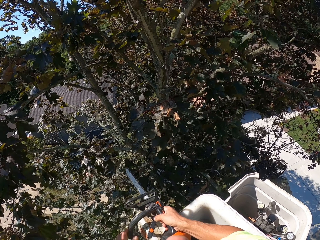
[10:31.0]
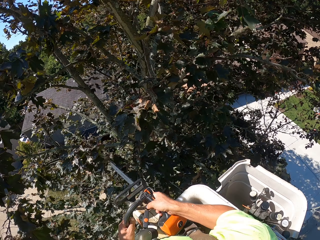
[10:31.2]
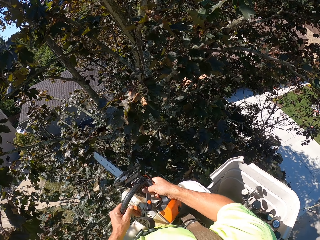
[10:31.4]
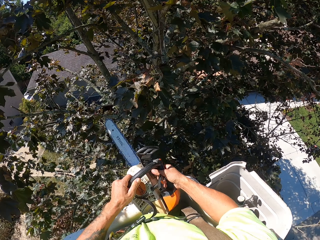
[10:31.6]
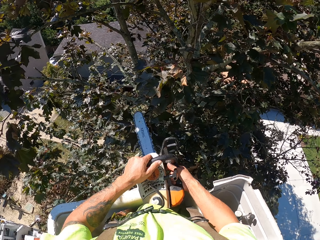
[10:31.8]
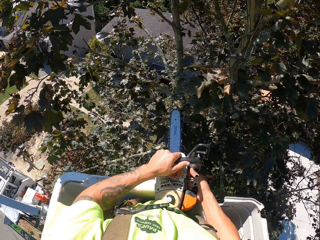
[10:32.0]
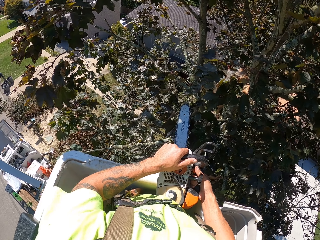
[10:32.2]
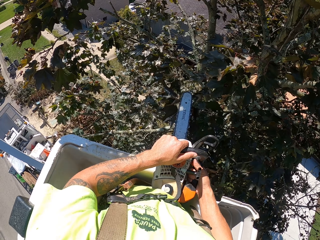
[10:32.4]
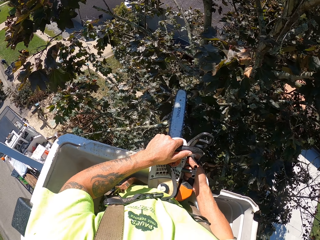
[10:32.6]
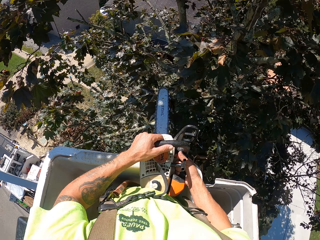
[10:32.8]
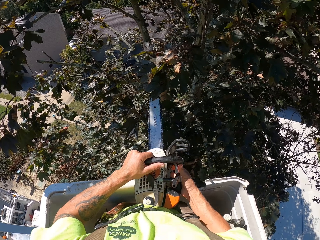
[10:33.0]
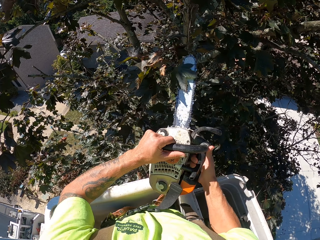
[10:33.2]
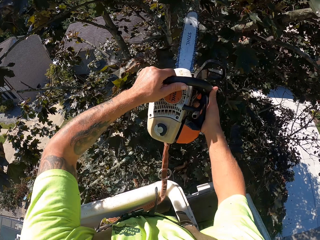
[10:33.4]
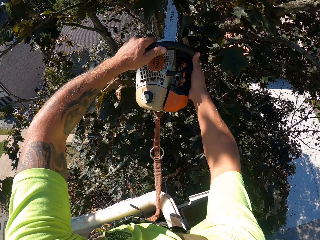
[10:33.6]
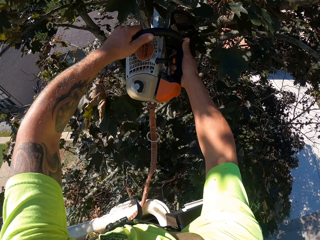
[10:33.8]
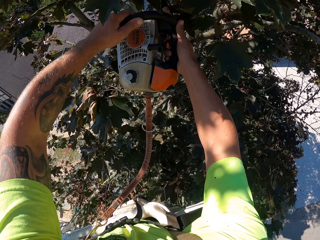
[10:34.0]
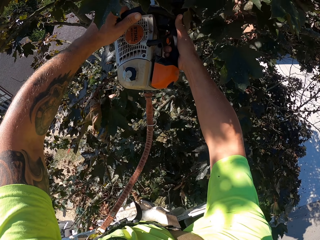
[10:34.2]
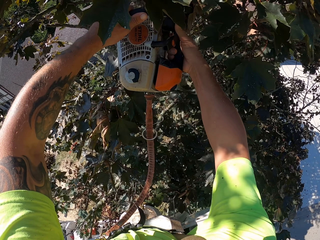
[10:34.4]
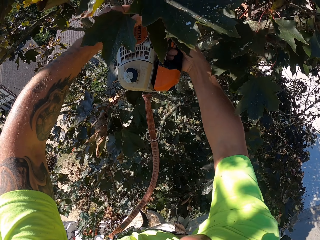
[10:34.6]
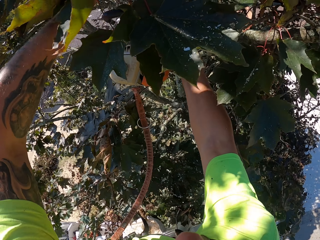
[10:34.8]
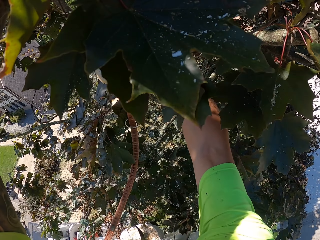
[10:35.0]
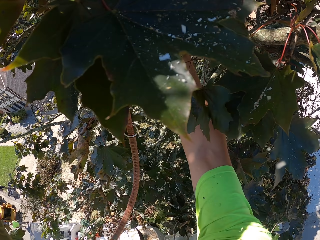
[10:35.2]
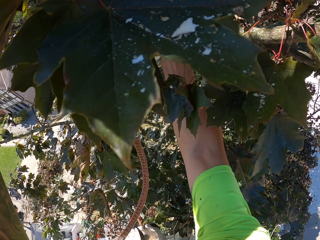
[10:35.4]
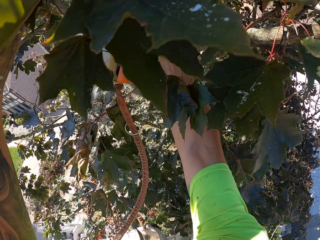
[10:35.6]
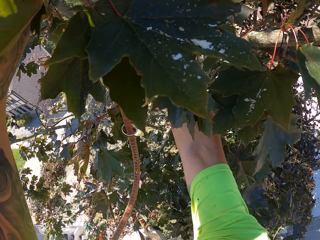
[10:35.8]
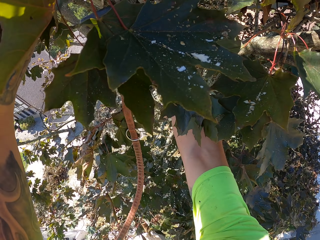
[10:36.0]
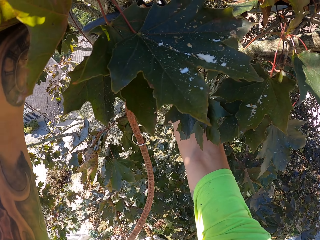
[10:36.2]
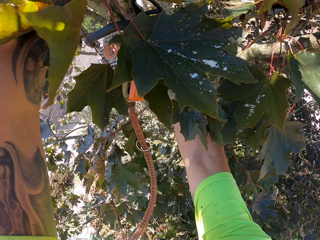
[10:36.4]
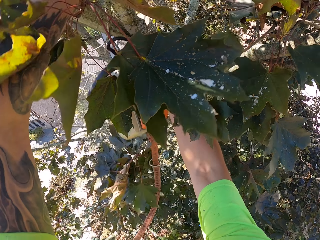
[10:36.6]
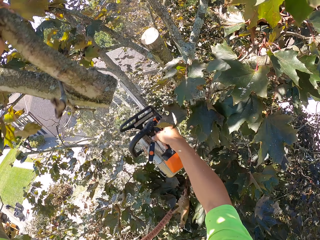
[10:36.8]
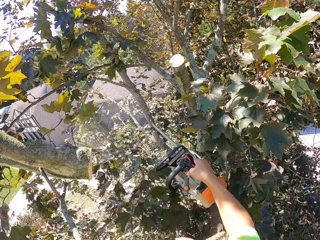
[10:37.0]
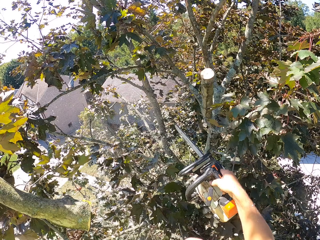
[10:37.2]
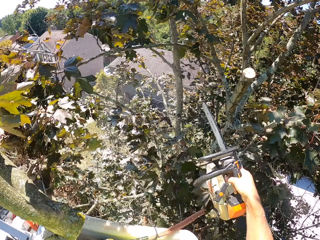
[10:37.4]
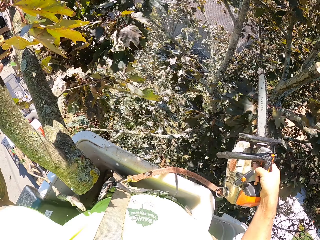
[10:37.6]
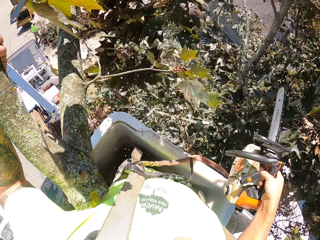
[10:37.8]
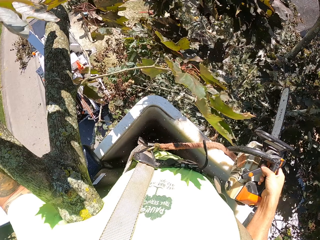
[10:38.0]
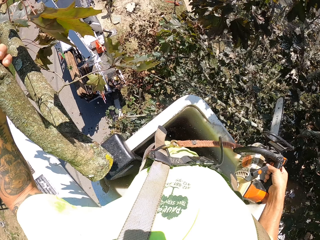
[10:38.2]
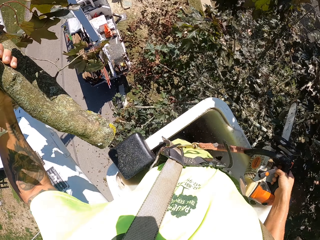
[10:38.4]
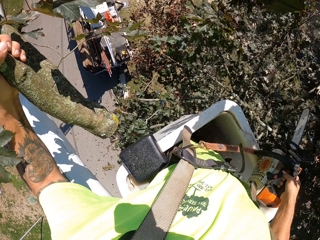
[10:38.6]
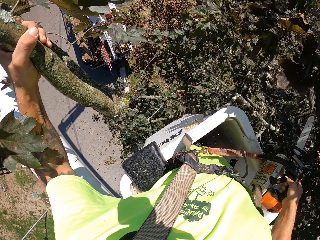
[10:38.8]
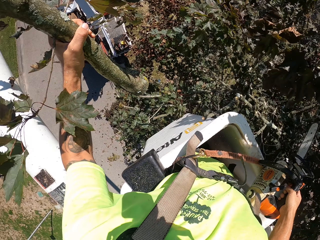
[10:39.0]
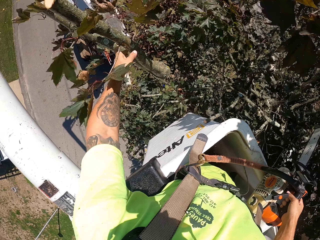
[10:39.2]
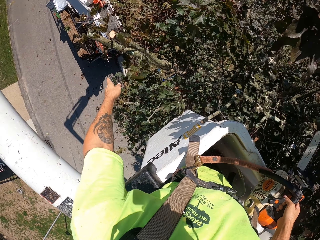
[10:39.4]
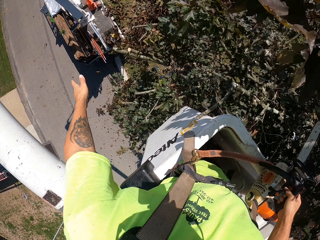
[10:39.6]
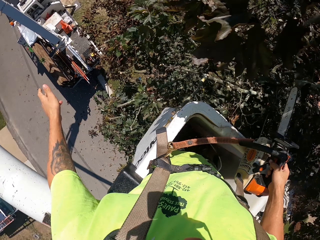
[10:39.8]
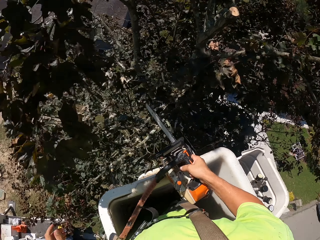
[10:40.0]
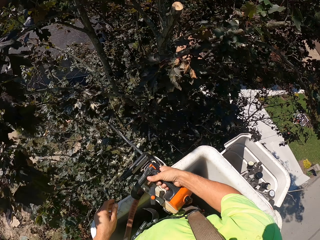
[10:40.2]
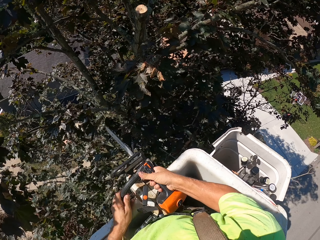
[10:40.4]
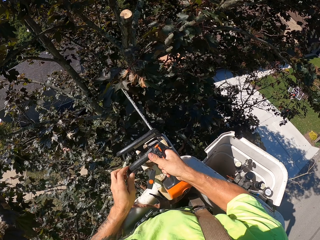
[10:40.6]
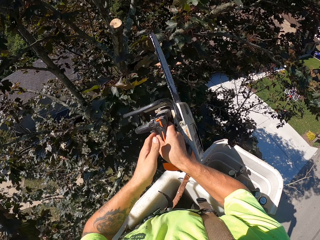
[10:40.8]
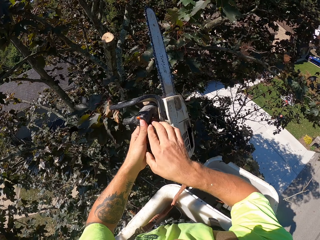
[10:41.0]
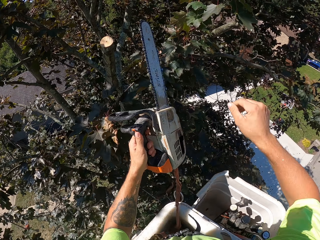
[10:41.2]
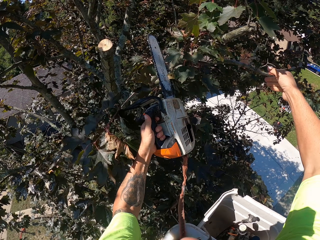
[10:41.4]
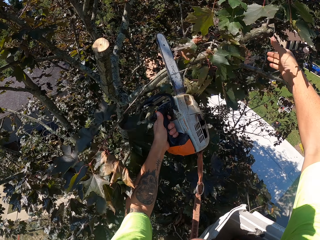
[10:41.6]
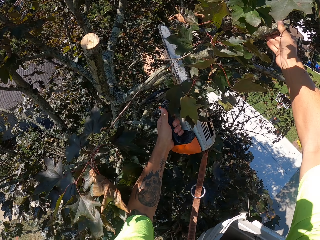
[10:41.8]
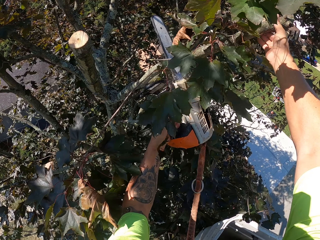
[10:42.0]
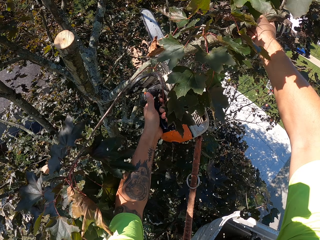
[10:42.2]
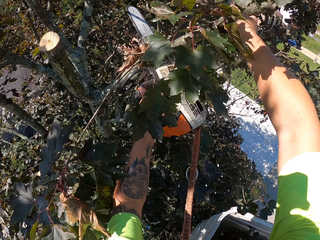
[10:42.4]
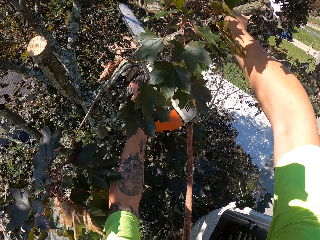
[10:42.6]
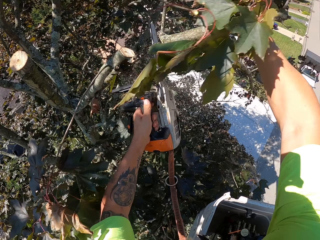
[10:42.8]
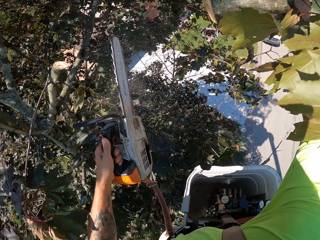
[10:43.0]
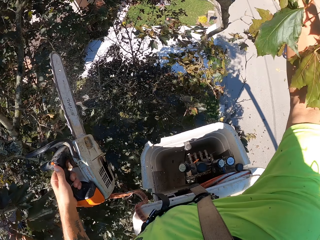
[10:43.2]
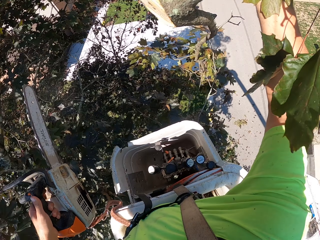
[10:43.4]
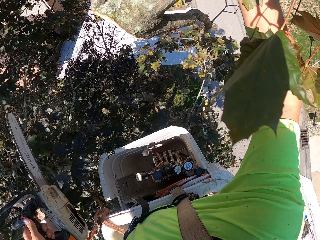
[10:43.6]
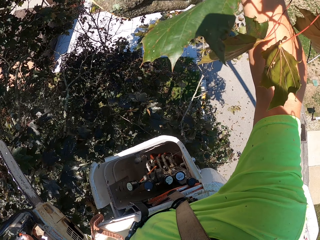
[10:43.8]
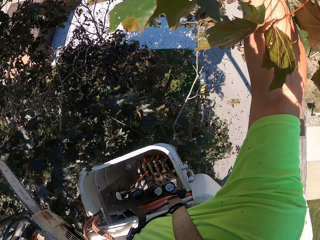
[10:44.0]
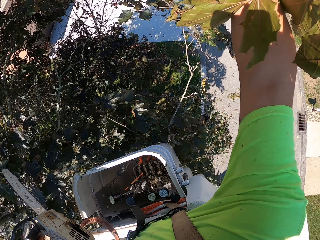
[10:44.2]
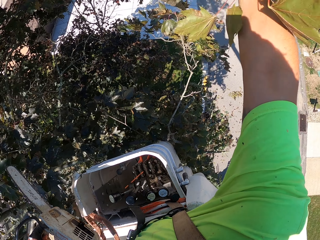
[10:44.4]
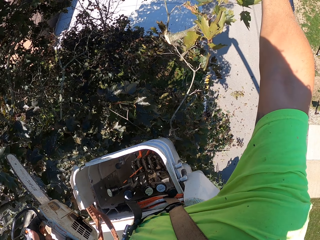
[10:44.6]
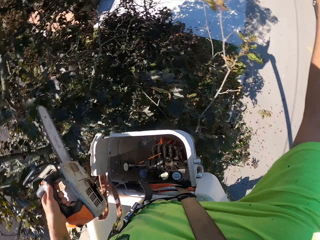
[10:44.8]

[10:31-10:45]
The camera wearer looks around. He holds a branch with his left hand, cuts the branch with the chainsaw in his right hand, and throws the branch on the ground with his left hand. He exchanges the power saw into the left hand. He cuts the branch with the chainsaw in his left hand. He holds a branch with his right hand and throws the branch on the ground with his right hand.

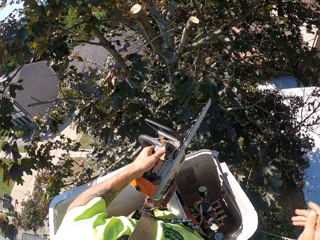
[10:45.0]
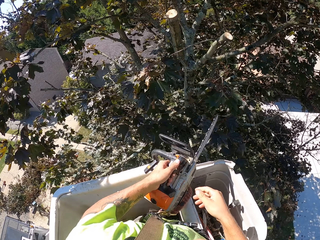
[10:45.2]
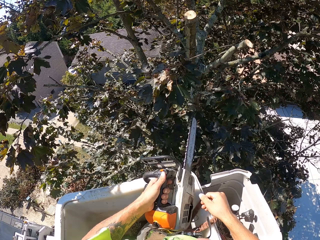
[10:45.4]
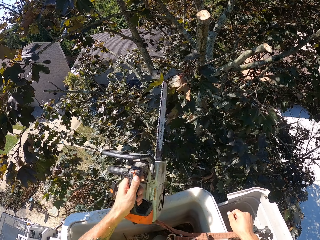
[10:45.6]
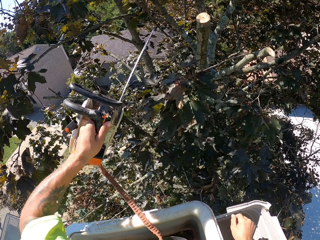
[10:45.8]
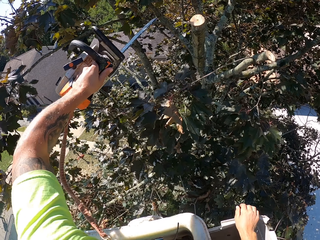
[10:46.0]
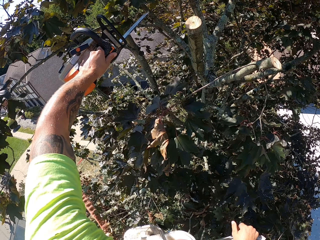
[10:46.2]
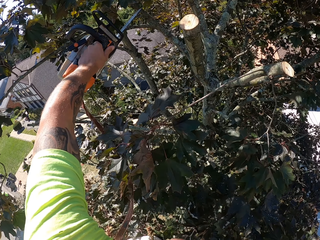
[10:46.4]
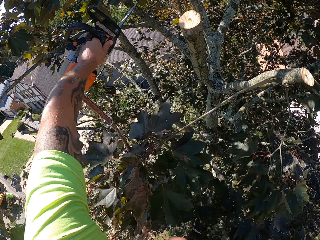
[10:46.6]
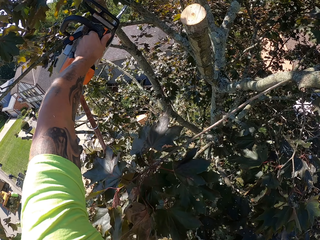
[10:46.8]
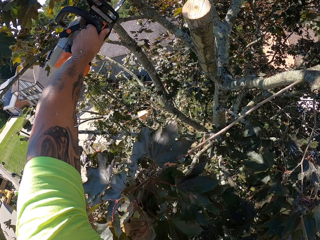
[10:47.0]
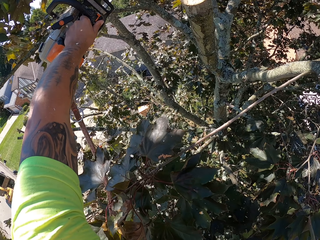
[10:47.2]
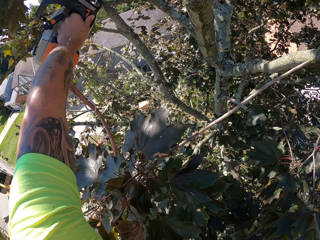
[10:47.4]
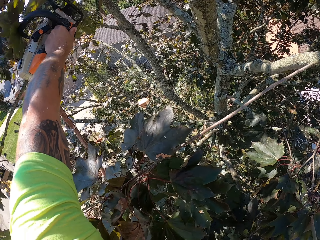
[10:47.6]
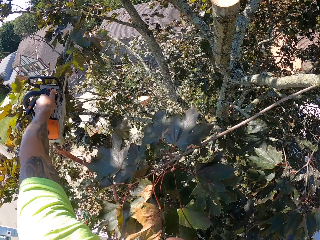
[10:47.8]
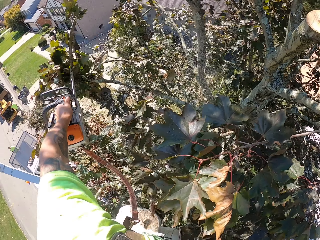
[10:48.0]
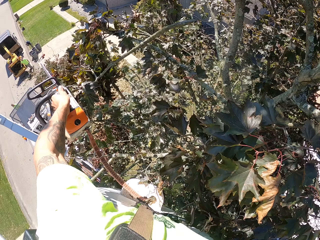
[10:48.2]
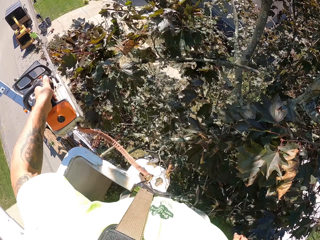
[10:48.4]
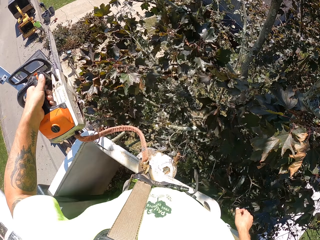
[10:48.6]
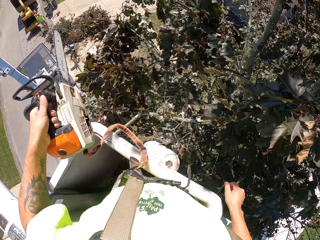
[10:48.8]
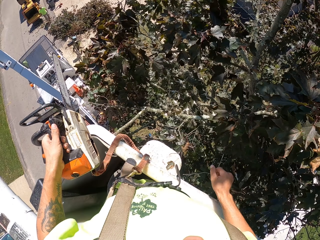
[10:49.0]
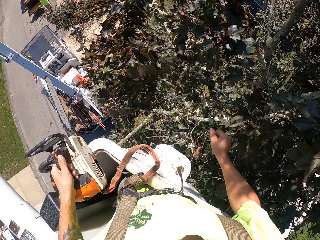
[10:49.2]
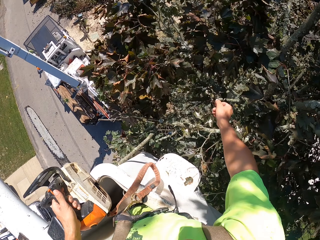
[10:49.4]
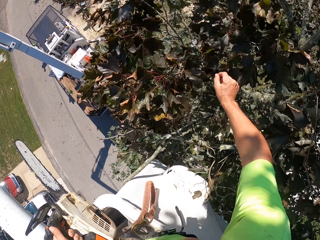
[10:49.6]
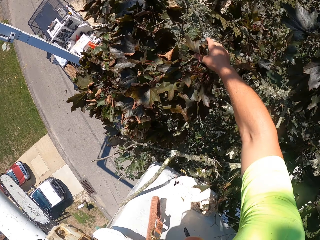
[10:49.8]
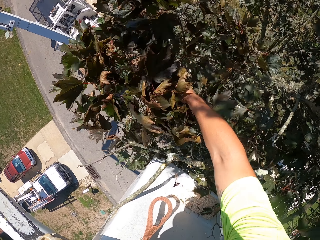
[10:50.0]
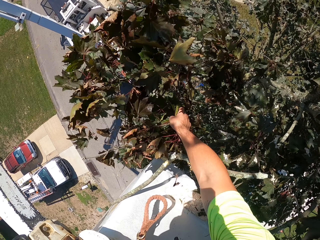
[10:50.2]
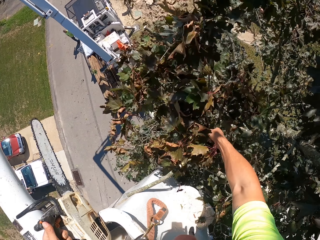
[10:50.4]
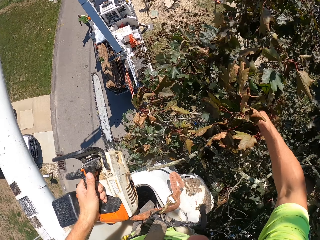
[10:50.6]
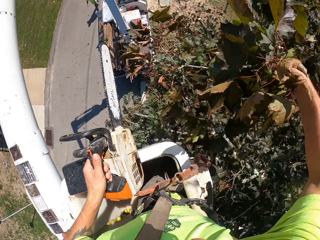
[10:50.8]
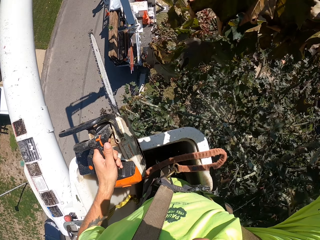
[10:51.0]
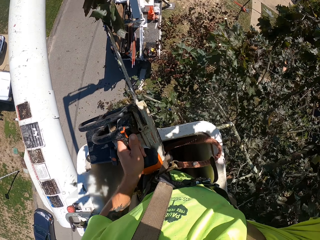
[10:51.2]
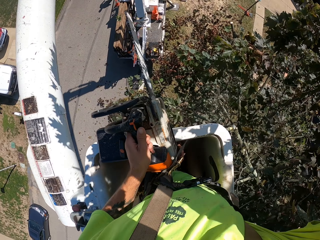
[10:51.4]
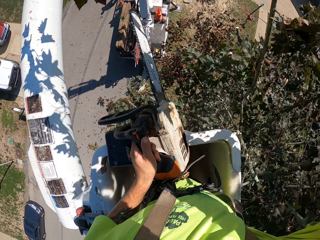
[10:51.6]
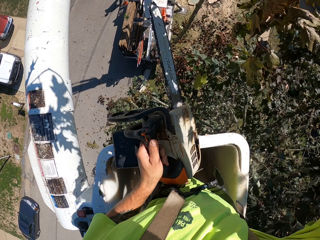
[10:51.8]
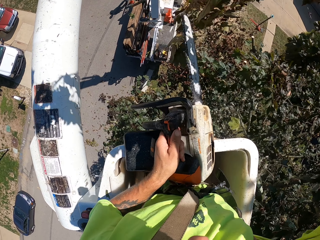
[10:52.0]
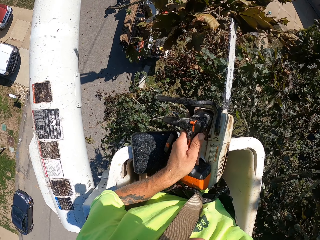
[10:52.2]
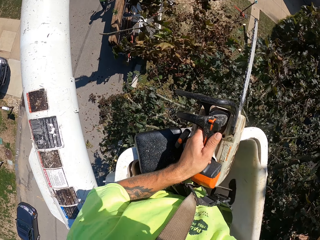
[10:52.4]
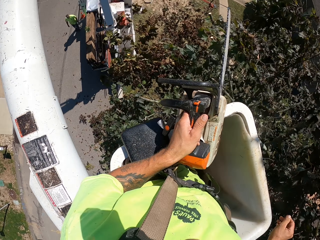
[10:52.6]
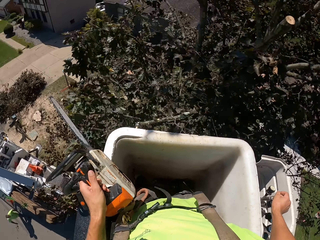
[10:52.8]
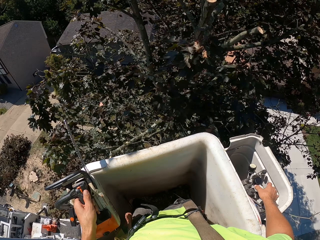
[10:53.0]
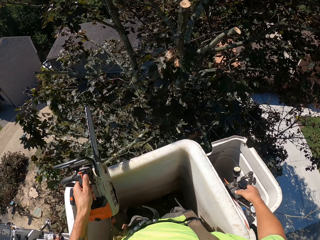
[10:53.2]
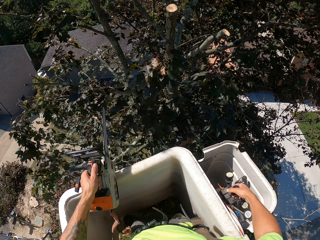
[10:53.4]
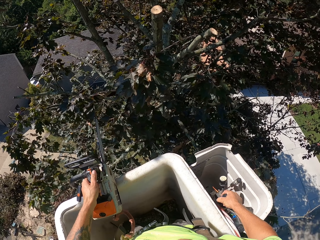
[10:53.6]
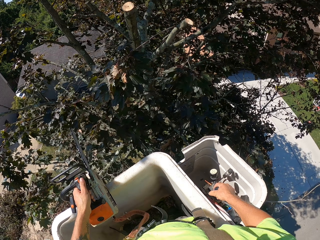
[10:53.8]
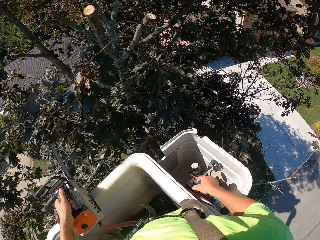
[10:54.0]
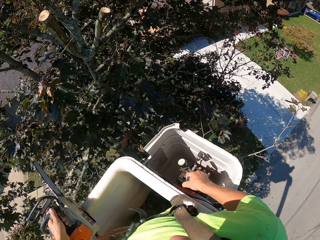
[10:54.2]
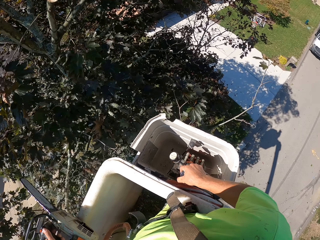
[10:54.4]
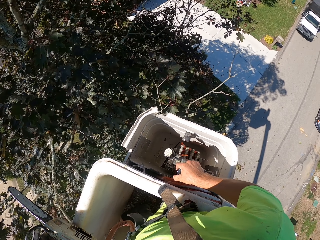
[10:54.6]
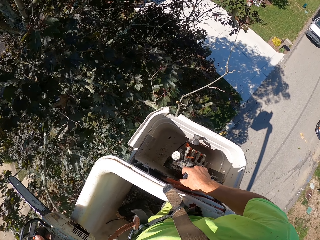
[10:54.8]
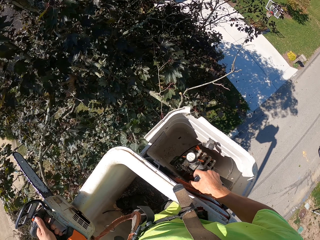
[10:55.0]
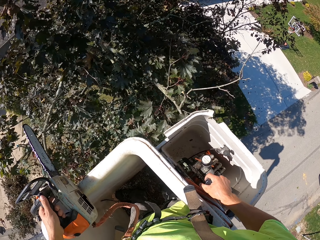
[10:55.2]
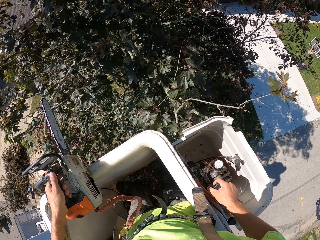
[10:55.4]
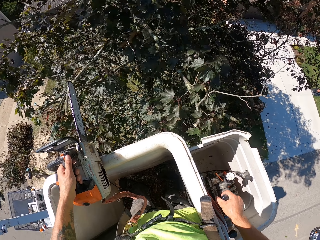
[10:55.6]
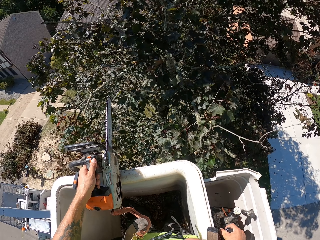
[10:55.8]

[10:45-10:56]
The camera wearer cuts a branch with the chainsaw in his left hand. He places the chainsaw on the boom lift with his left hand. He picks the branch from the tree with his right hand and throws the branch on the ground with his right hand. He lifts the branch up. He operates the hydraulic control with his right hand.
